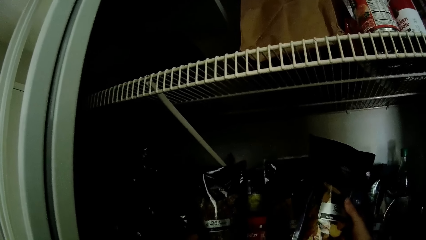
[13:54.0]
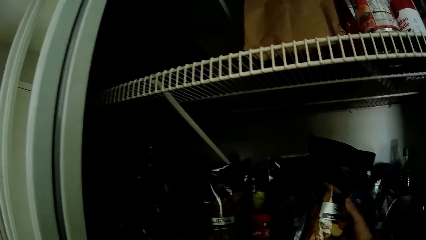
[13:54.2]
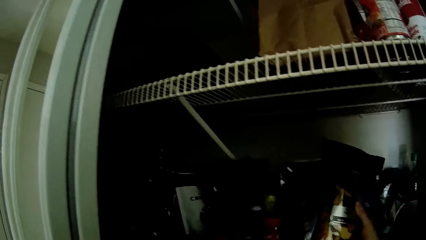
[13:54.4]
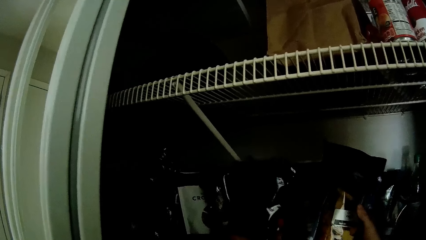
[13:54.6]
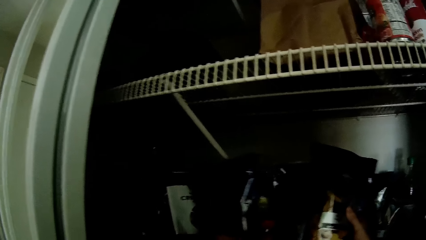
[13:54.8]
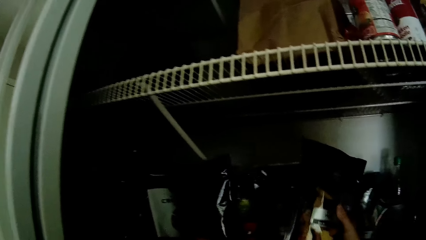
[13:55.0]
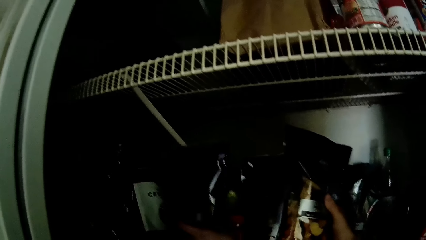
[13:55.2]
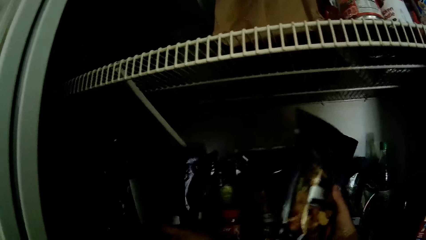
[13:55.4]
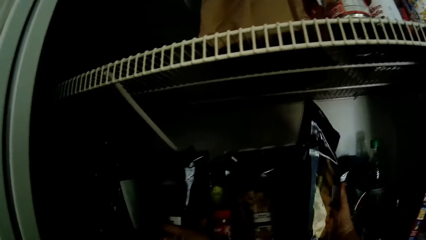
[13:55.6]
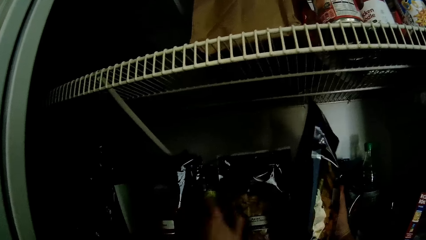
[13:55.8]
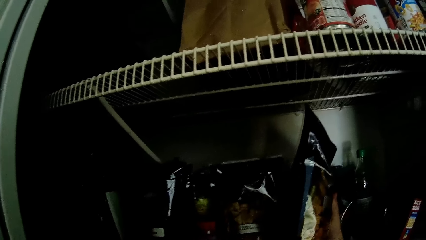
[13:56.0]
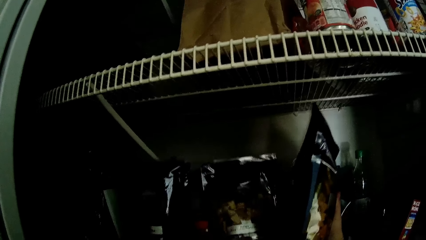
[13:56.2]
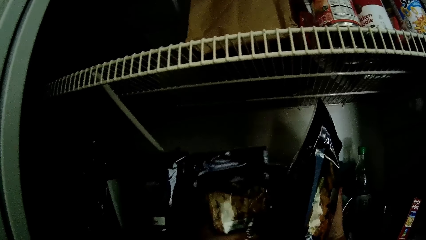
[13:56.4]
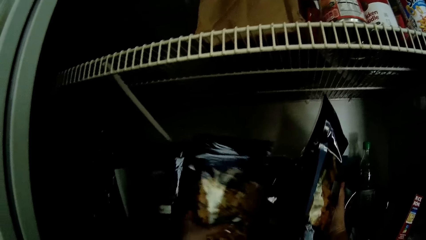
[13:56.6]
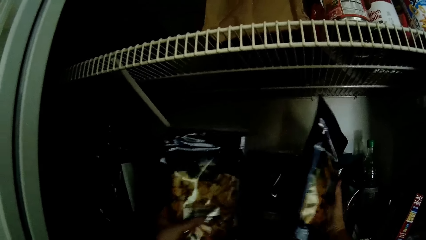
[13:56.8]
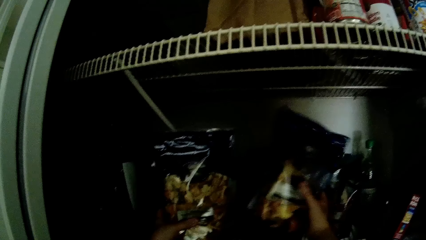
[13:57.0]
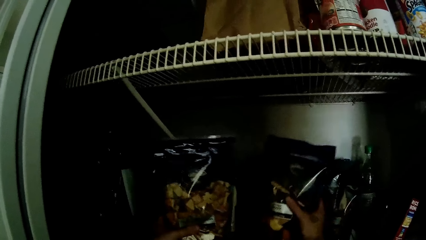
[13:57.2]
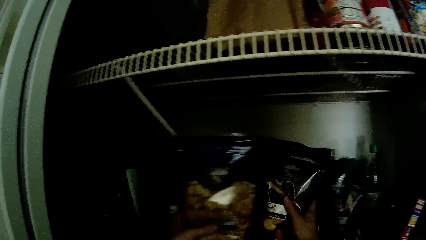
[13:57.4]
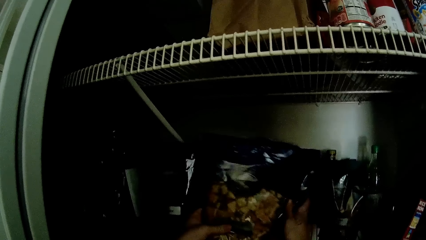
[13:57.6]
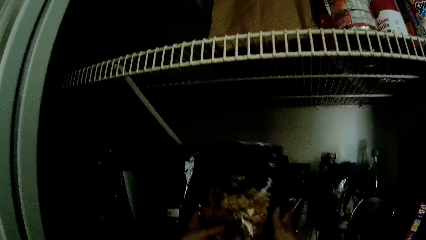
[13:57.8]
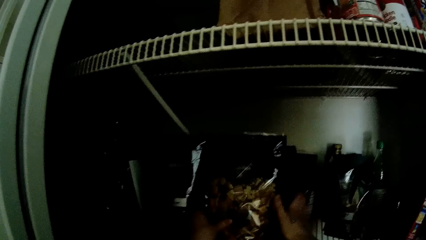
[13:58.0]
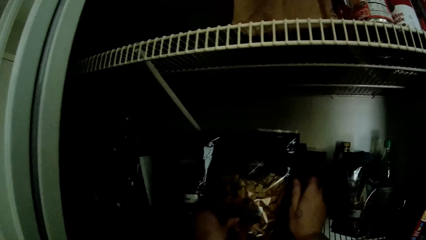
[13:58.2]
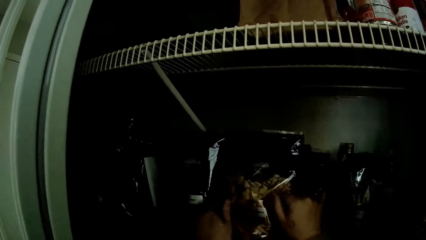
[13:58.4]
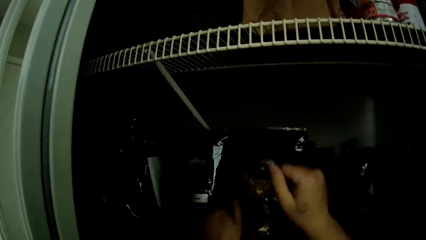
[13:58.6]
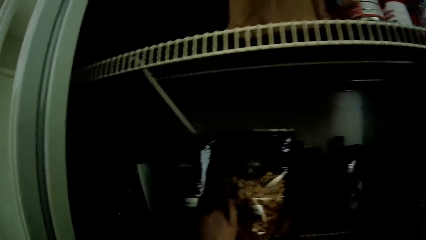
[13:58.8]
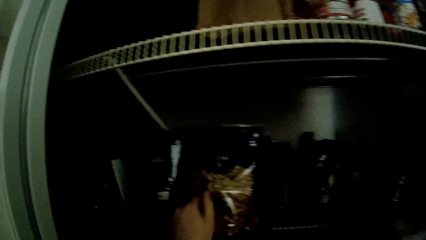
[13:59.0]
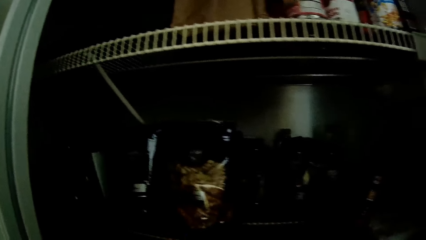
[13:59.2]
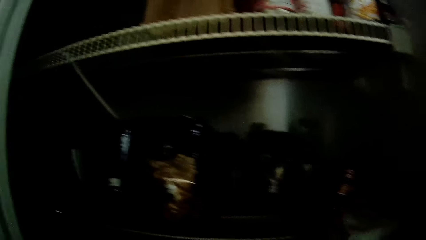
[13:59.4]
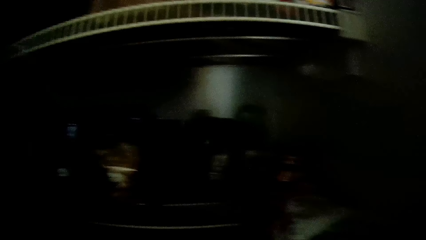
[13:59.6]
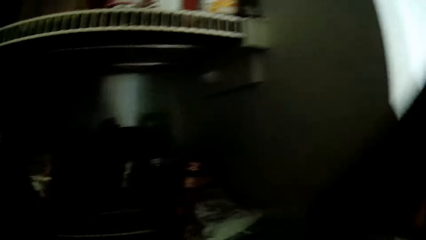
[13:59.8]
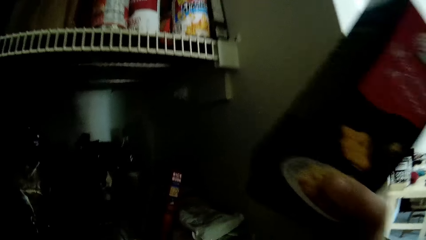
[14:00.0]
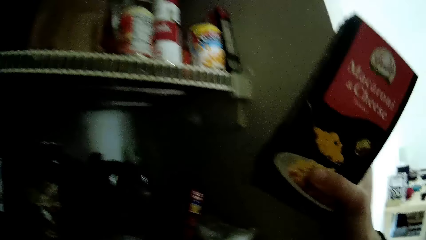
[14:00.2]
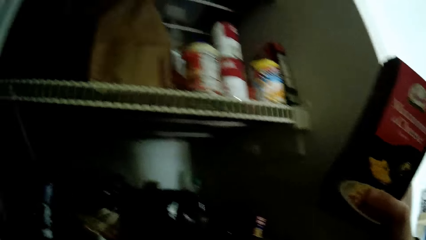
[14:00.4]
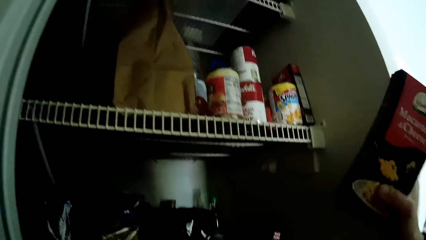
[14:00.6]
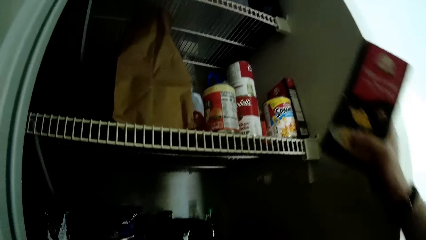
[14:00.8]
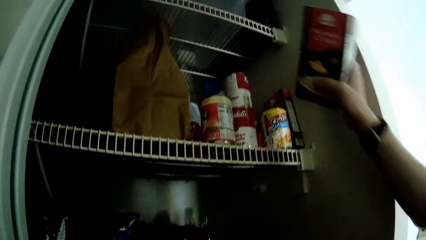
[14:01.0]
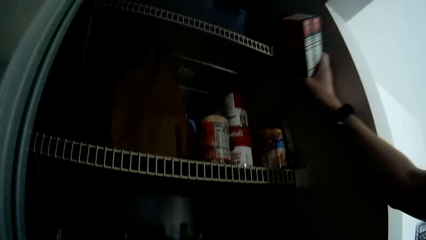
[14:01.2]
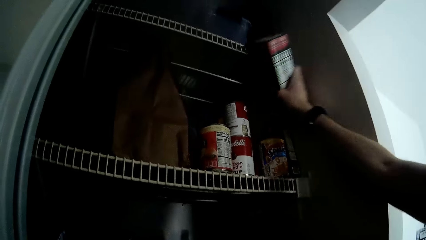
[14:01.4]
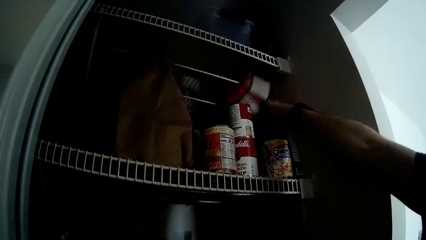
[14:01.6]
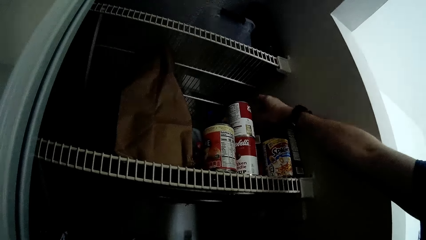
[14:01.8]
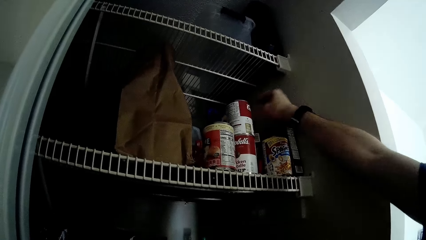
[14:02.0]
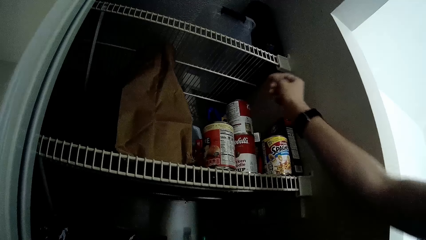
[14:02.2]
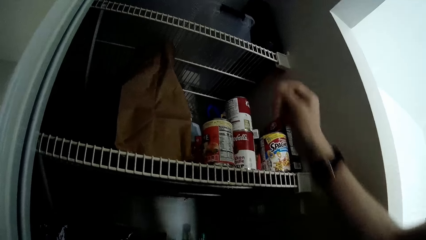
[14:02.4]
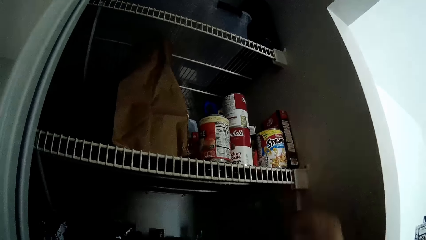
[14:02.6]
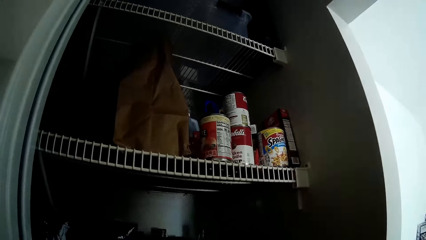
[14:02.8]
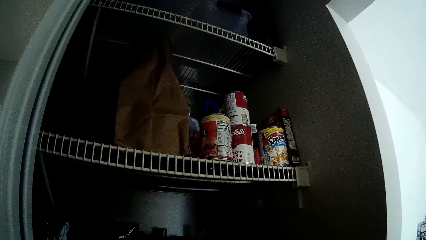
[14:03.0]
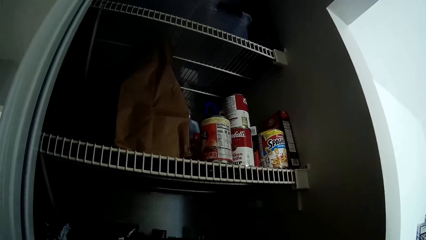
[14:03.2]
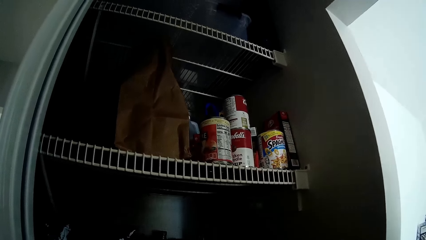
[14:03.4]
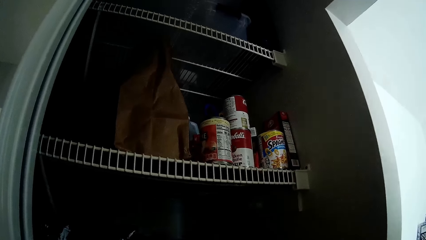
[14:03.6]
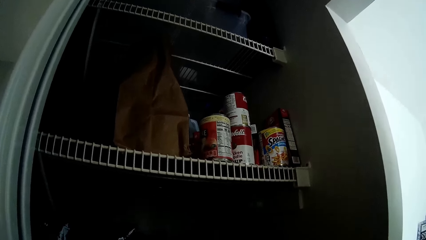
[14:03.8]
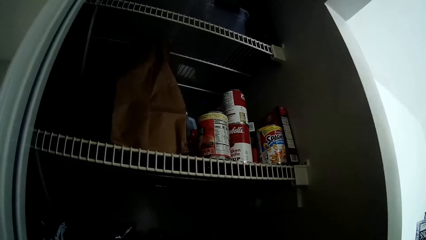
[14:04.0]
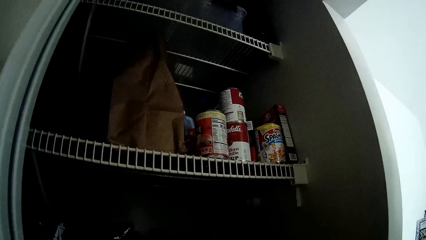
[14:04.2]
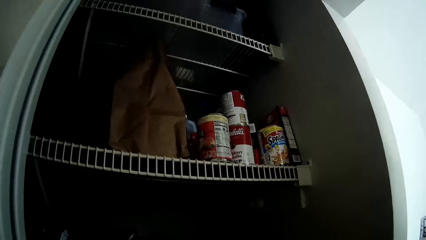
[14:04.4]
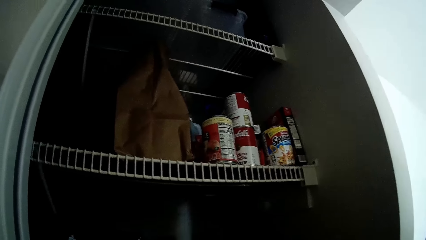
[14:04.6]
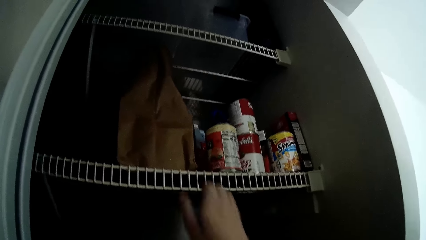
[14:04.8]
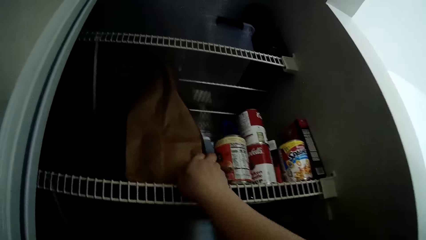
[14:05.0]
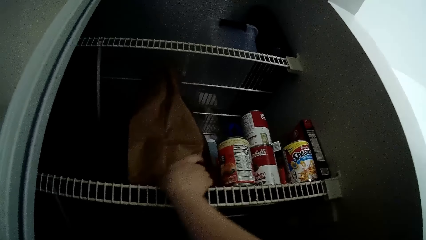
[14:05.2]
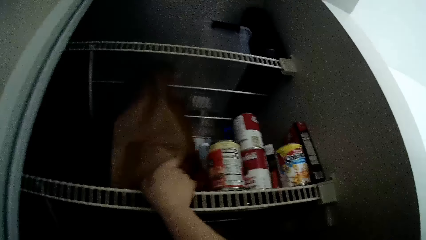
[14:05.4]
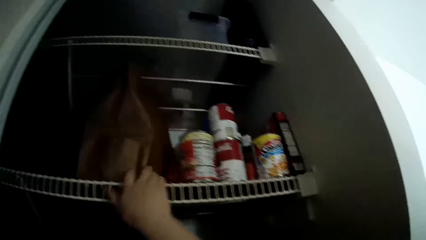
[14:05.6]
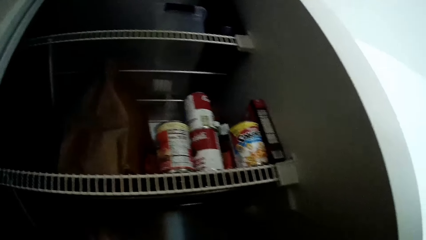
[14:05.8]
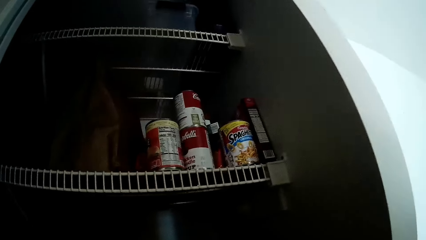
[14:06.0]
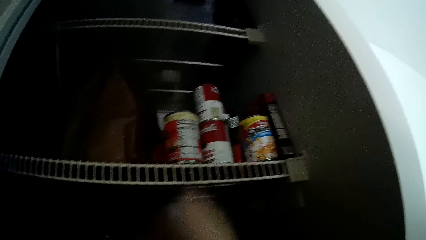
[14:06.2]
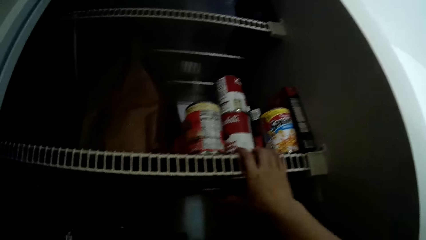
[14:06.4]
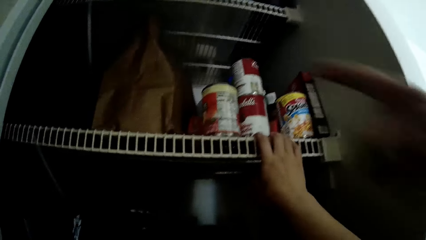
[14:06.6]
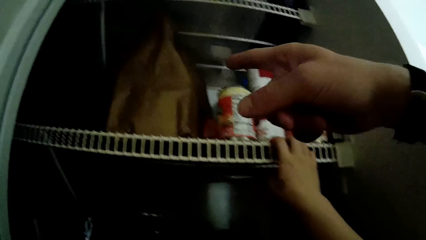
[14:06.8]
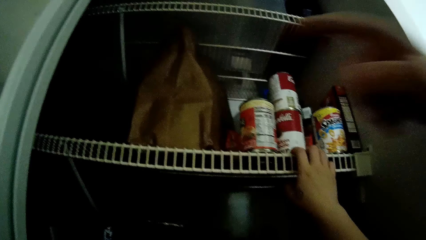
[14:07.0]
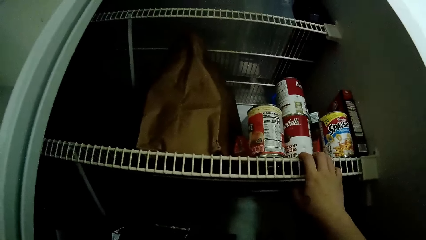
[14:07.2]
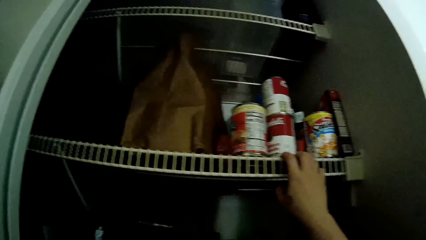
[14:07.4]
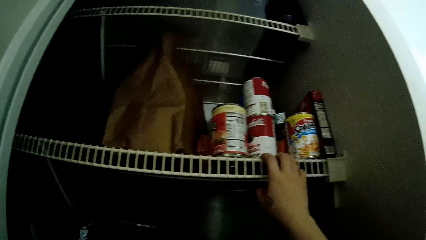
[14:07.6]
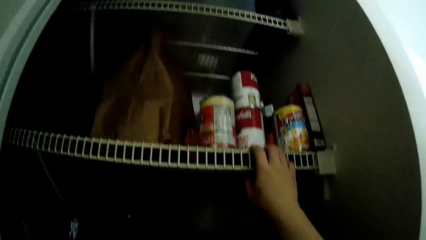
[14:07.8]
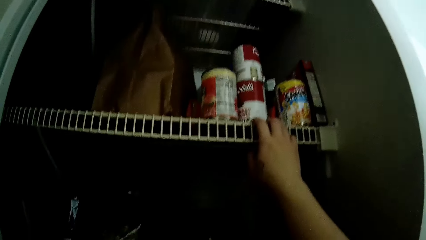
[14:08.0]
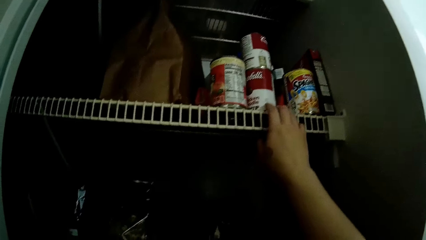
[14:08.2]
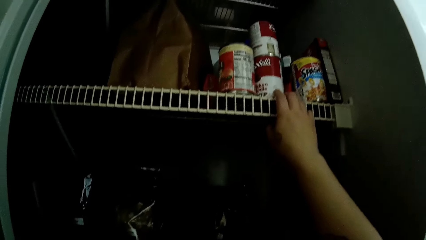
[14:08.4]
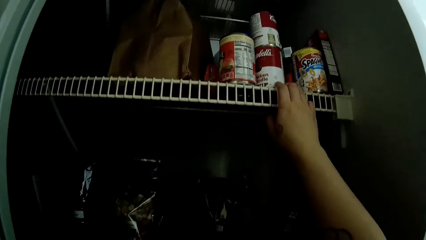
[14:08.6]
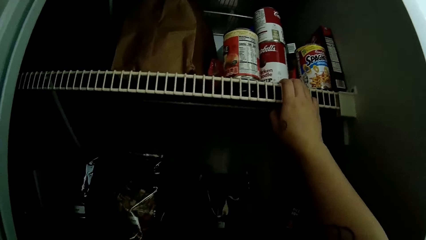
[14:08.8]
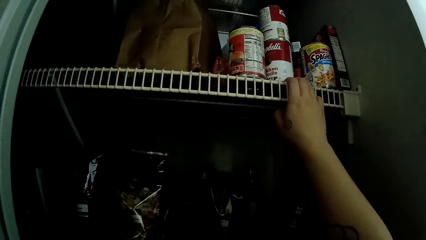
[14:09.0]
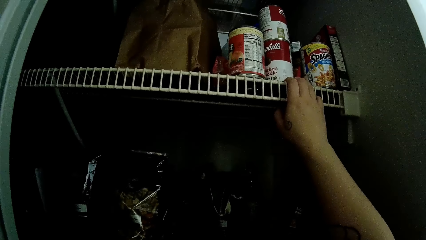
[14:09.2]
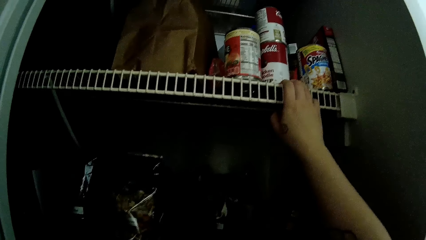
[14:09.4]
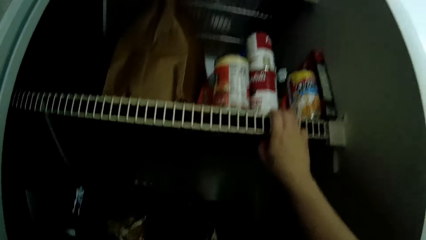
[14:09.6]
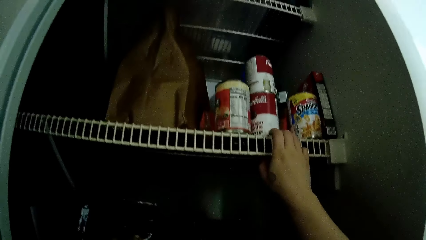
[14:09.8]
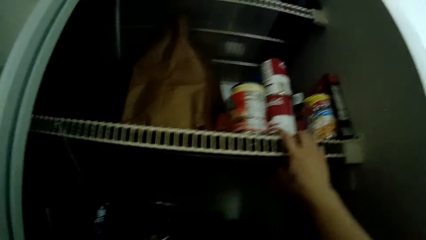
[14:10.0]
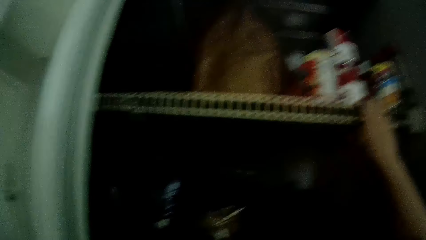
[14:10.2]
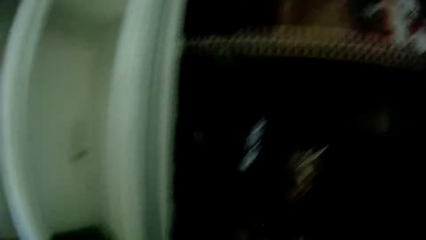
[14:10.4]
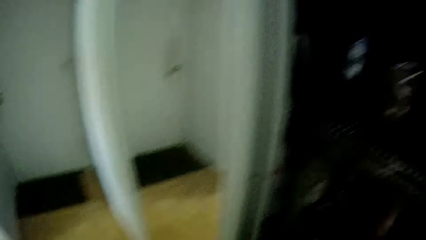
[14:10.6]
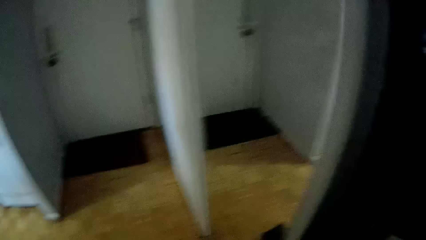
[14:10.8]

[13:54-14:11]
The camera wearer holds a packet of macaroni. She throws a box on the shelf with her right hand. She places the packet of macaroni in the shelf. She pushes the packet in the shelf. She adjusts a paper bag on the shelf with her right hand. She places her right hand on the shelf. She interacts with a man.
